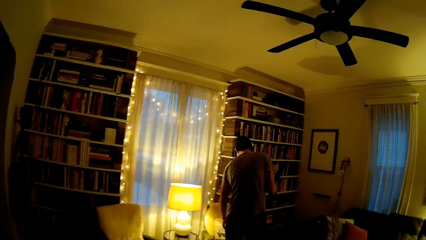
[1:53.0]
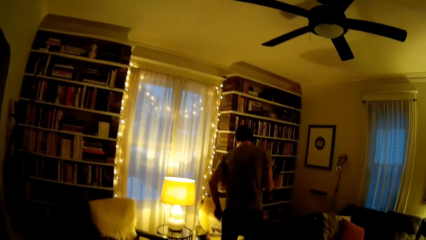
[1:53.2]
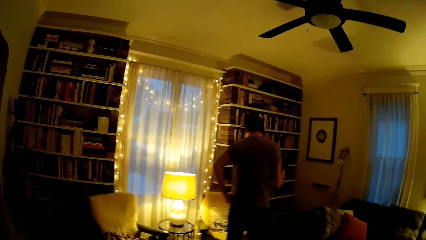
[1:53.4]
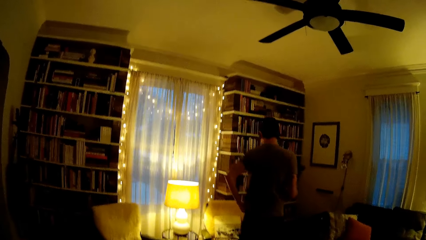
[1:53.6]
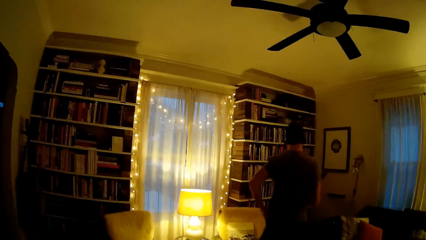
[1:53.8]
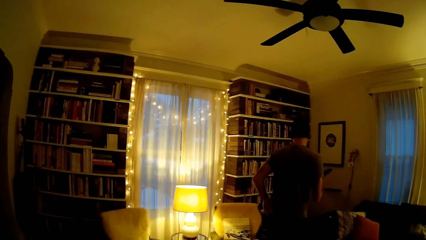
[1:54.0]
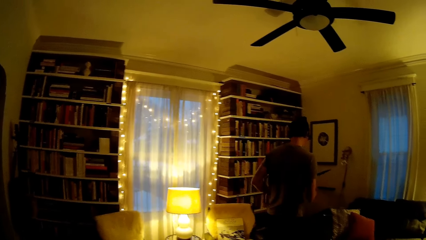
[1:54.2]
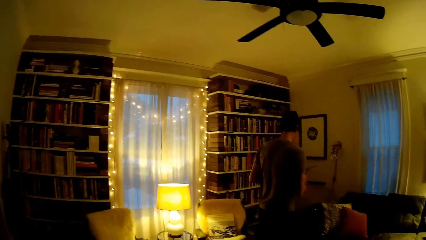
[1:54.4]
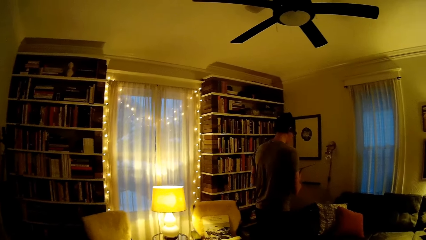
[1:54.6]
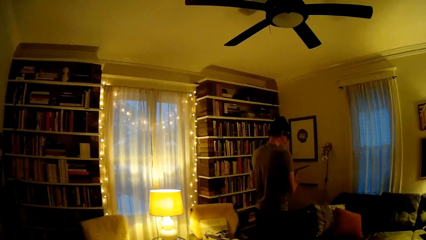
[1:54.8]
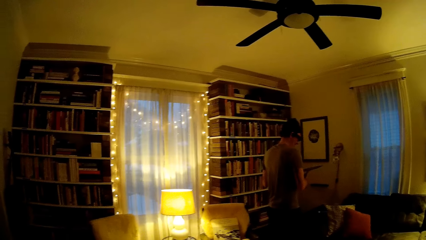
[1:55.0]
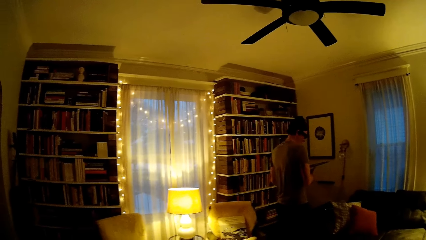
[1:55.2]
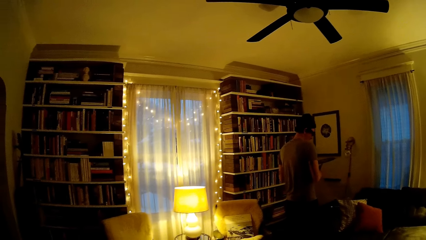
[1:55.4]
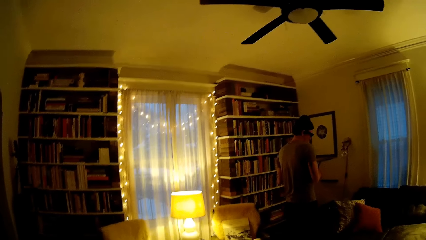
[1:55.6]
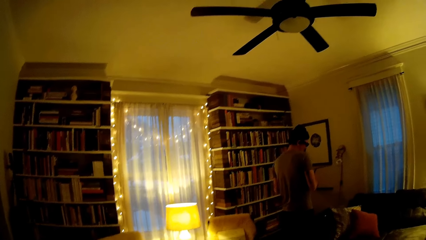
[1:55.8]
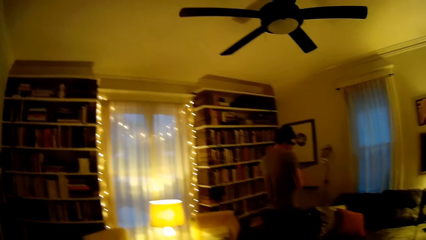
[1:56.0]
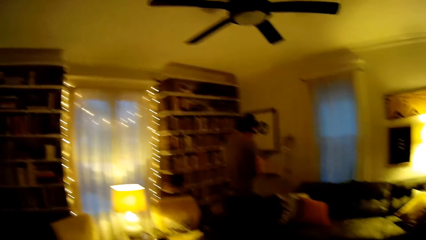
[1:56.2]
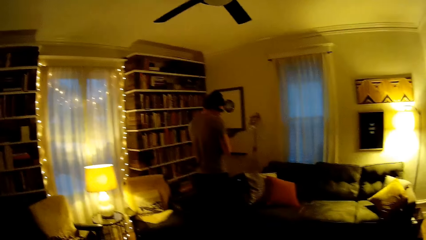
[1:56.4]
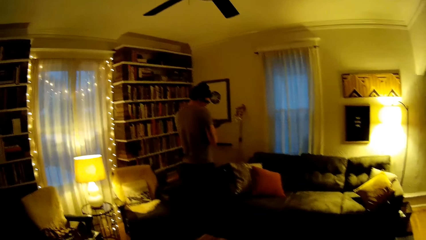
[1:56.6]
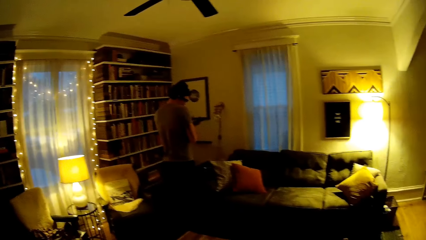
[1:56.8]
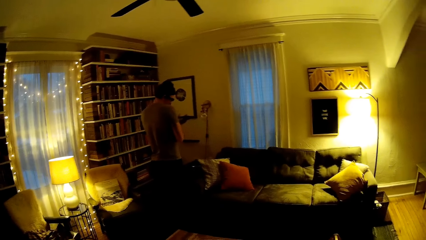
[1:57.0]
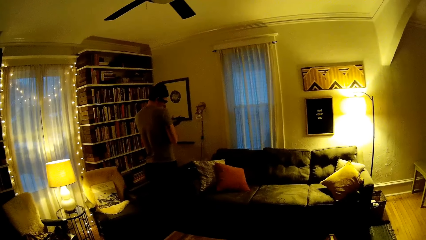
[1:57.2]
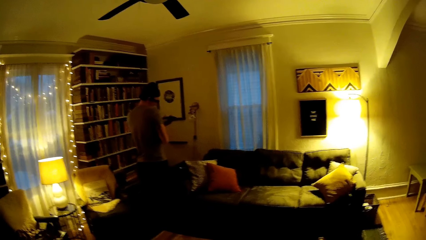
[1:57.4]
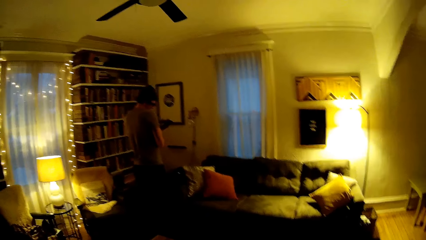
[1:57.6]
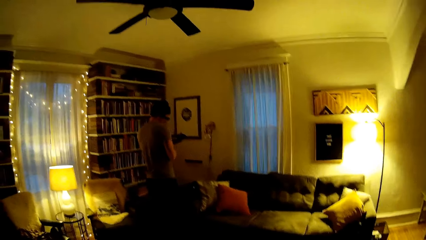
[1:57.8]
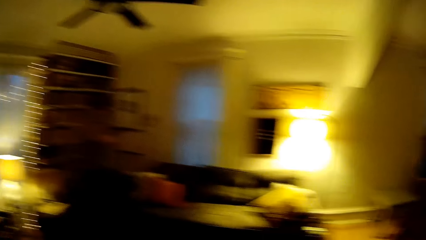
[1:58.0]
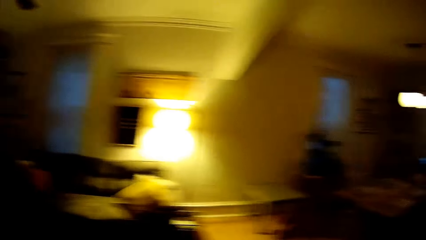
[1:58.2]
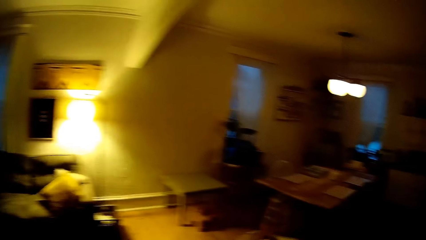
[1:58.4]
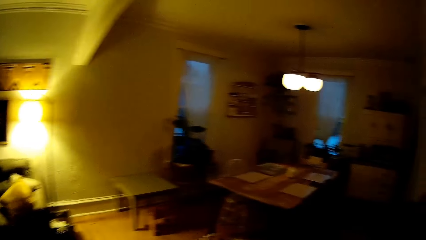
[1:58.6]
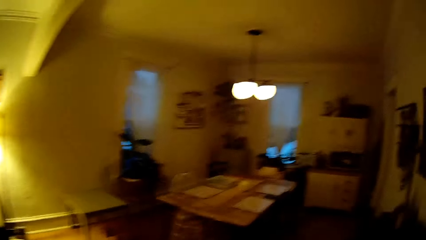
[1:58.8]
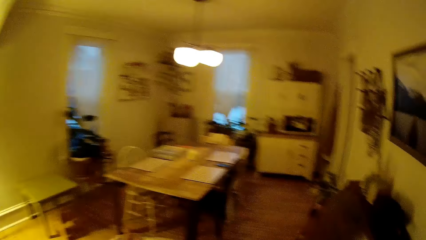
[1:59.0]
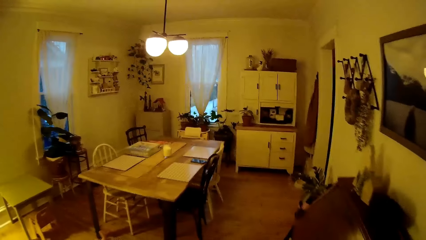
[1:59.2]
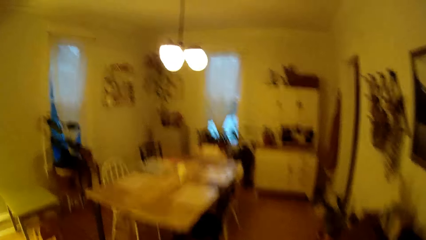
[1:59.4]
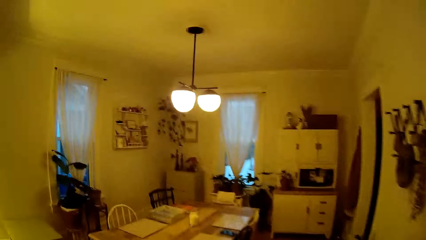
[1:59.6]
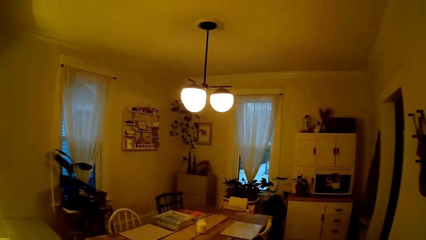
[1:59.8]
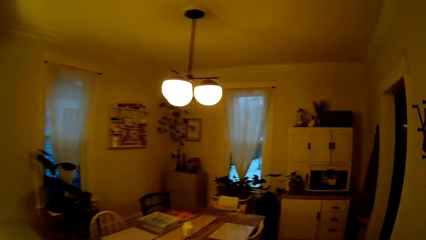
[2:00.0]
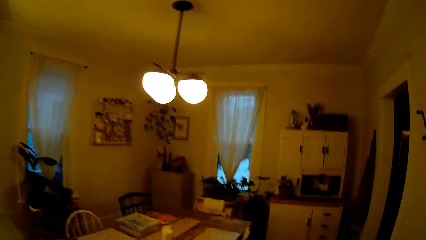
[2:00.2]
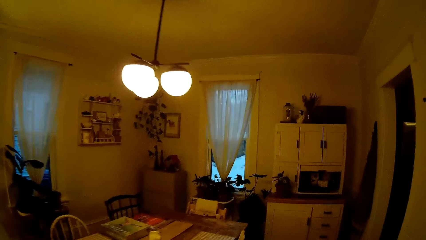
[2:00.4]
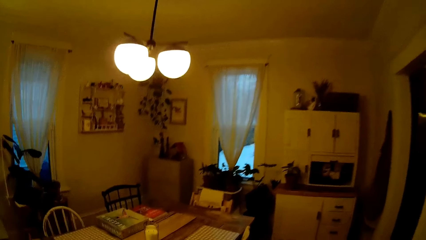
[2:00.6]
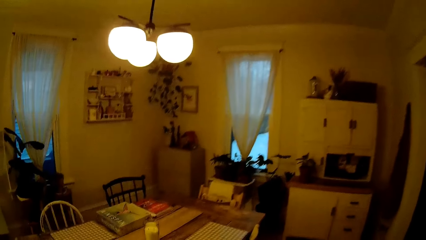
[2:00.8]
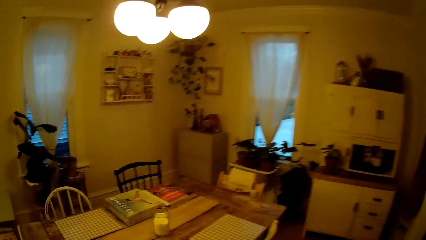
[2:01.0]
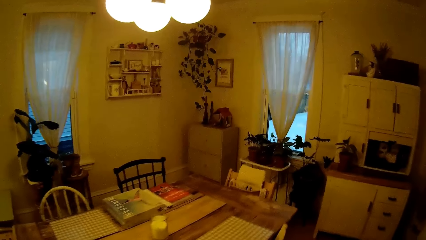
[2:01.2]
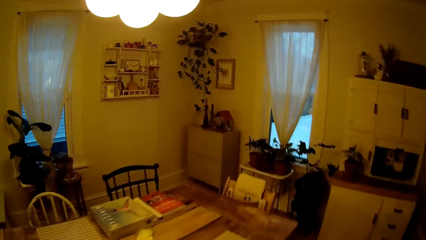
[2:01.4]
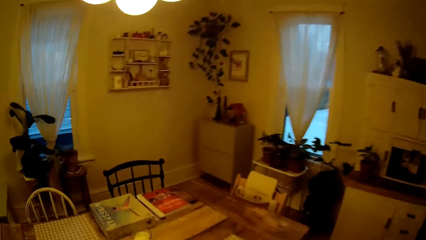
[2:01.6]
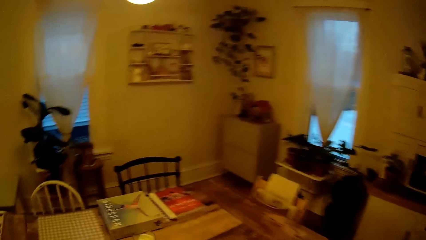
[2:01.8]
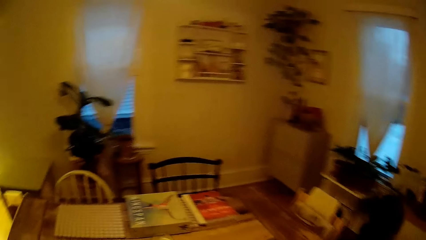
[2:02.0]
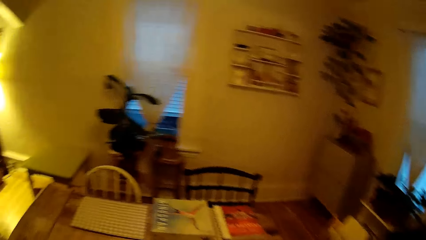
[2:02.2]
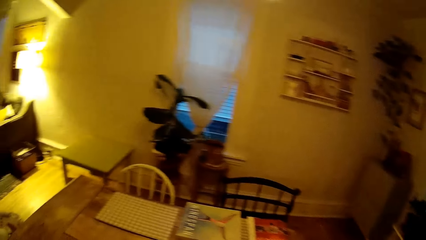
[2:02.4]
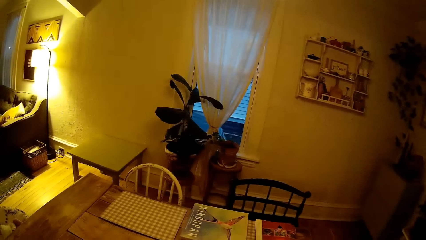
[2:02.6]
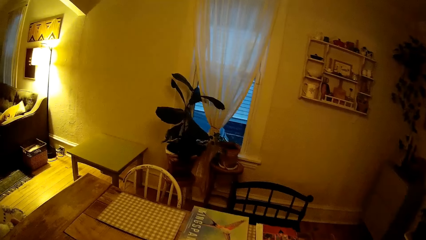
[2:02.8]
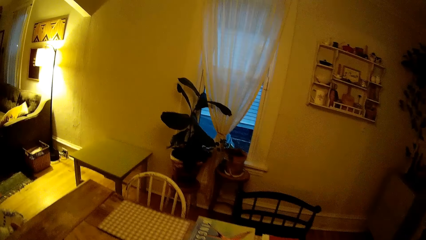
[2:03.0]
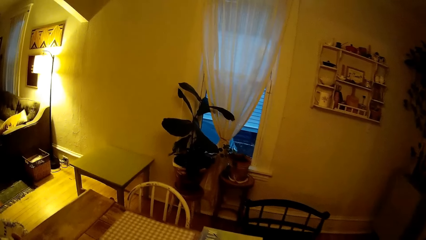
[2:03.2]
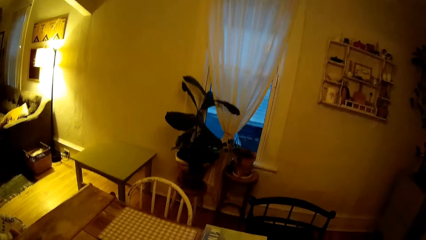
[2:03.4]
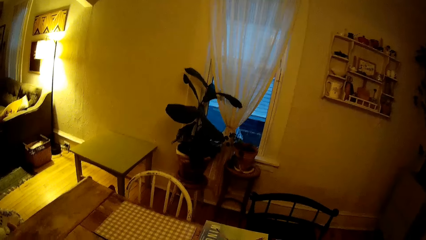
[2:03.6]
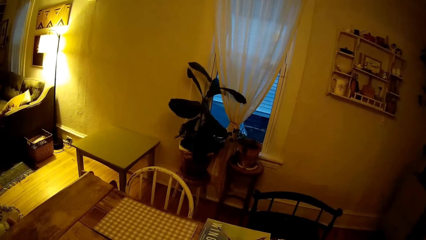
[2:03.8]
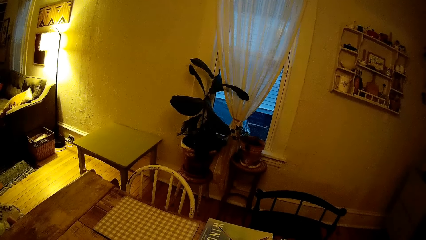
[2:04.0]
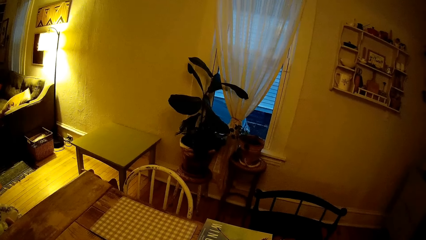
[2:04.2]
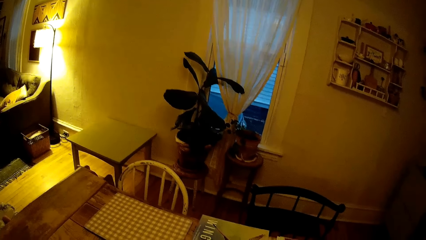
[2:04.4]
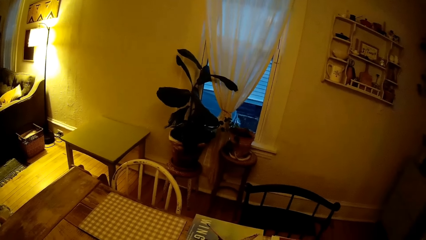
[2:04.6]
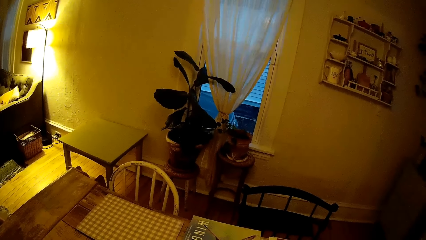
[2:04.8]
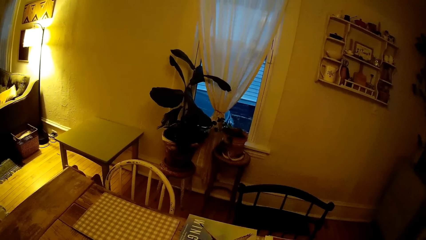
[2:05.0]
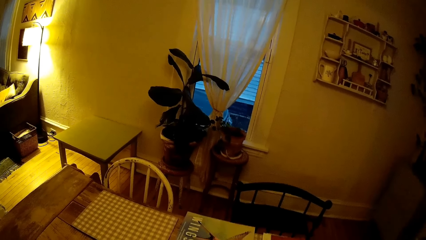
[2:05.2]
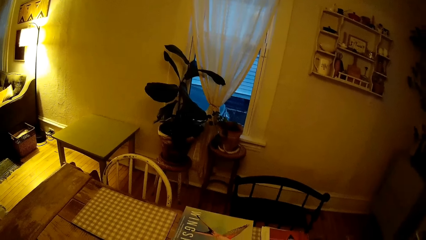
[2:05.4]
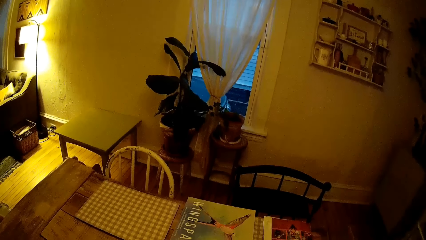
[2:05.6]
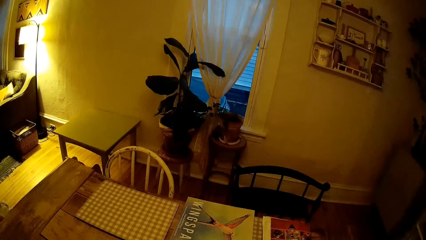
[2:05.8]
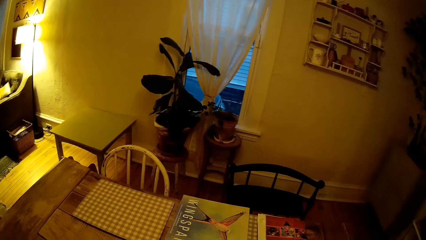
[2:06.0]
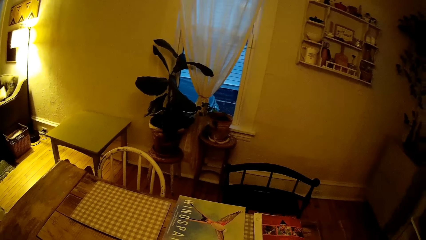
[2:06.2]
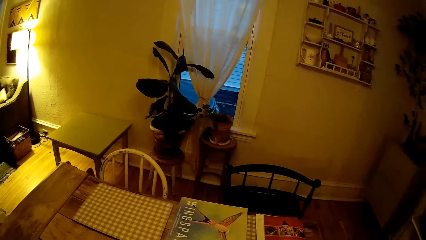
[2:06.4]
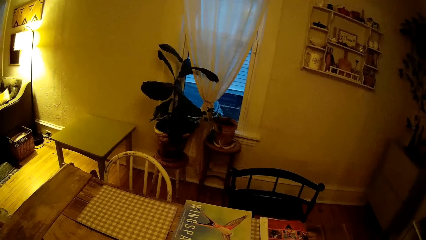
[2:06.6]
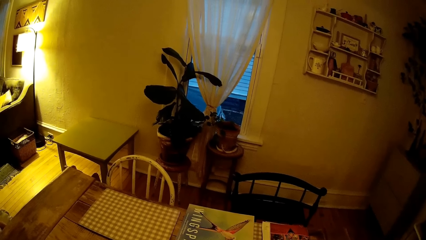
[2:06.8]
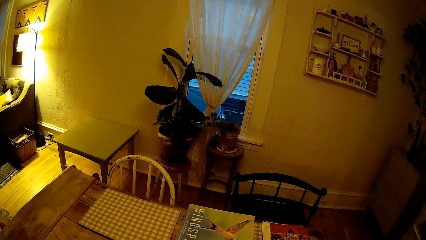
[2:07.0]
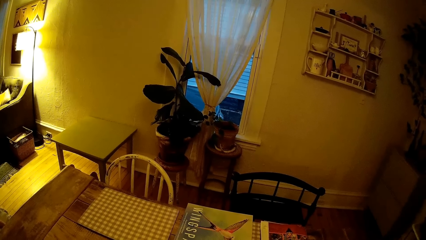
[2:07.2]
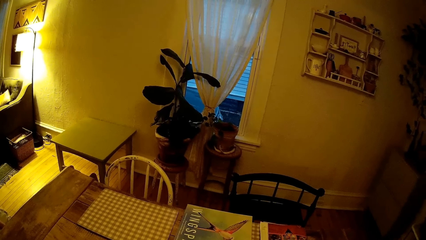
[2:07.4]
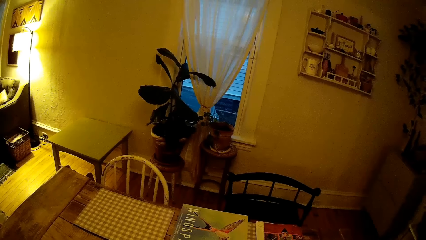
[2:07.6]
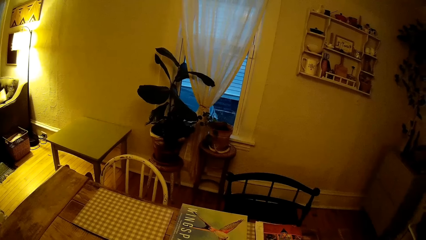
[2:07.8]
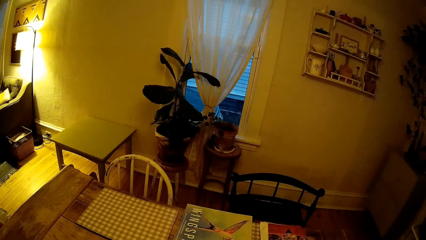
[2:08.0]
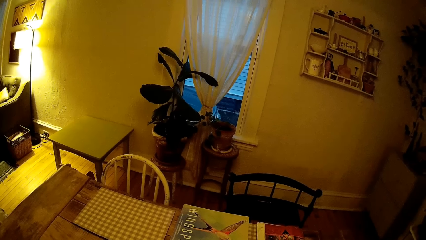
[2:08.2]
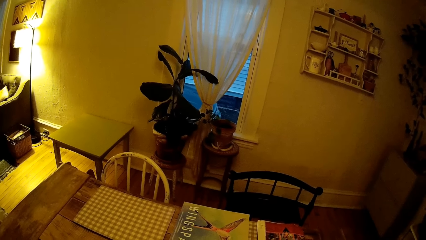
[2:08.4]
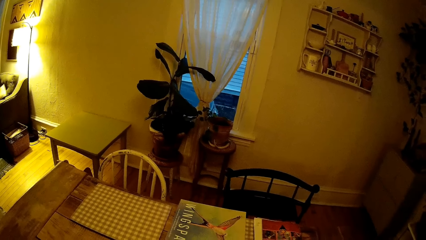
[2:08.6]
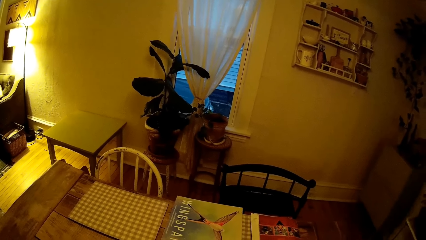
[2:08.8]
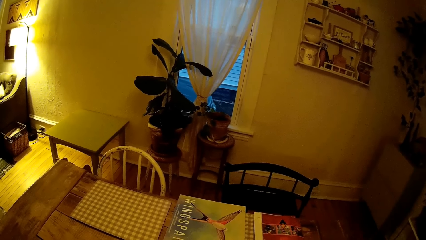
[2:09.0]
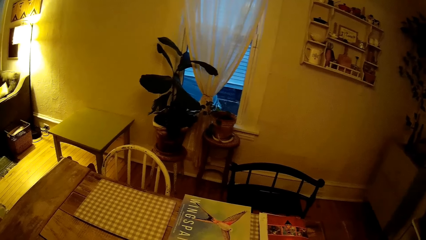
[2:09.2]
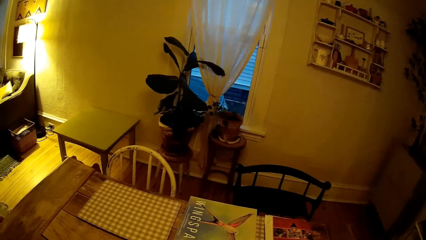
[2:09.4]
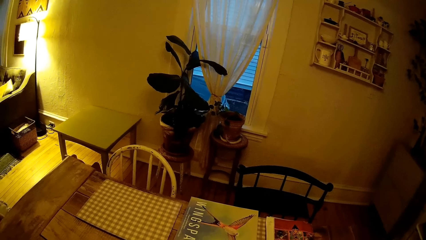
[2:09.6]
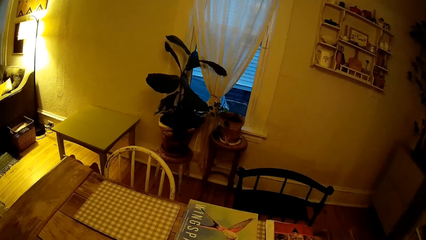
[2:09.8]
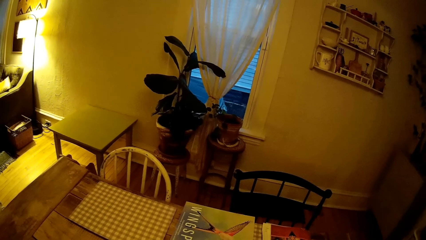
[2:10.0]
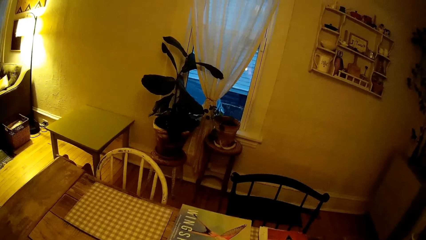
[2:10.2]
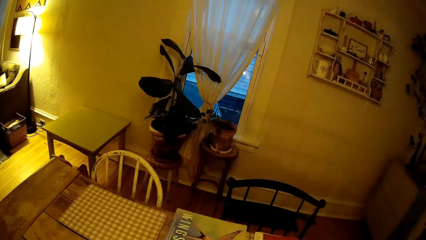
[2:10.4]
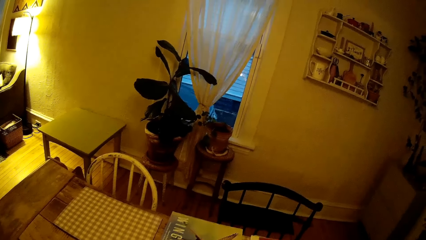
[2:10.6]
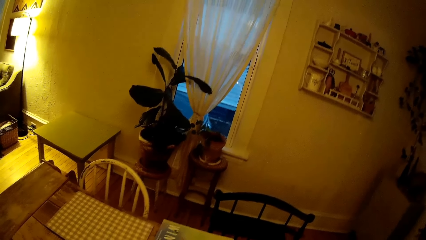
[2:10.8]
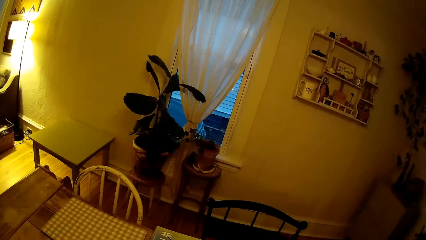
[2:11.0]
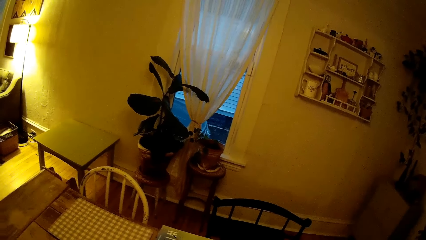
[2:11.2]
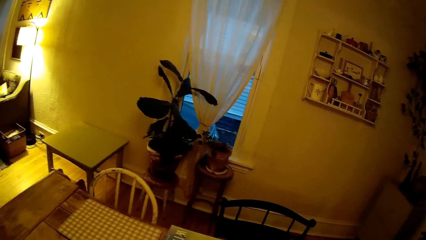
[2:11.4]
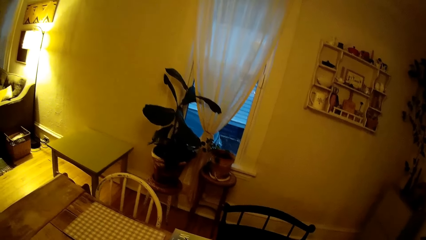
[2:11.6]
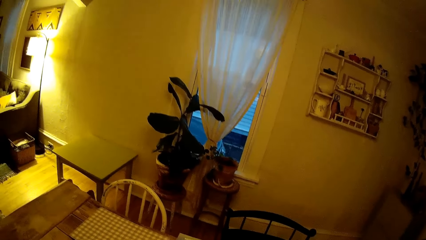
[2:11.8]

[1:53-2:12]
A man puts a book down. The camera wearer walks around. They walk towards the dining table. They look at the table.
